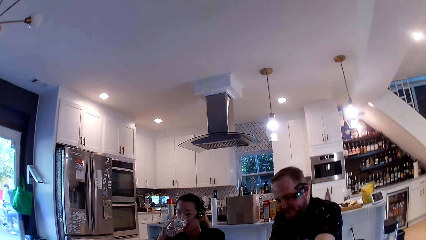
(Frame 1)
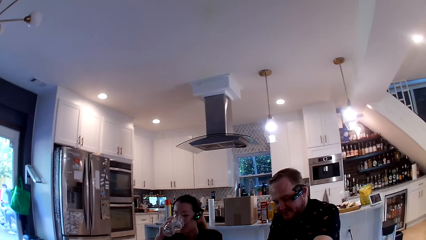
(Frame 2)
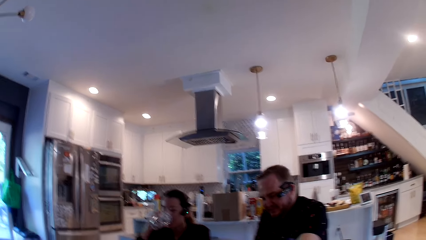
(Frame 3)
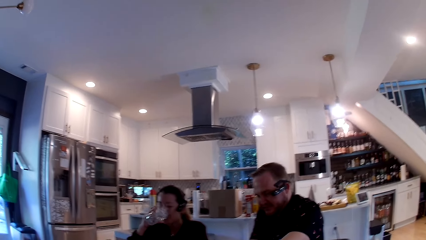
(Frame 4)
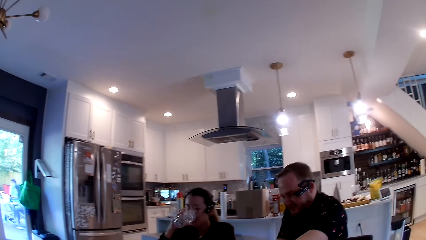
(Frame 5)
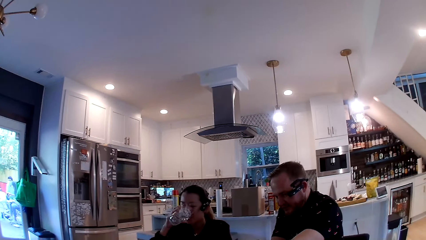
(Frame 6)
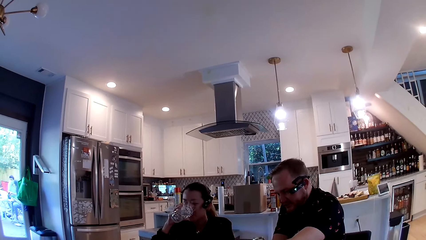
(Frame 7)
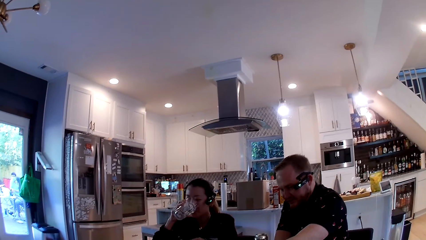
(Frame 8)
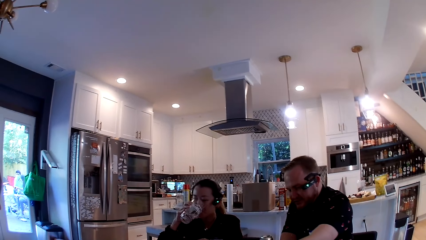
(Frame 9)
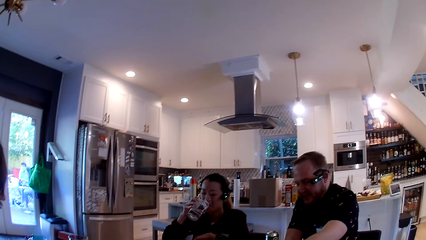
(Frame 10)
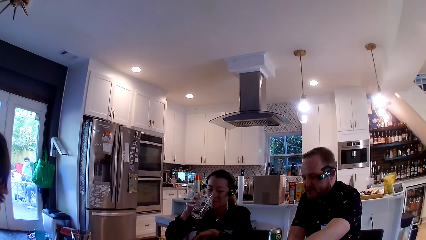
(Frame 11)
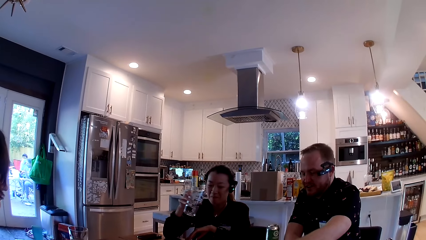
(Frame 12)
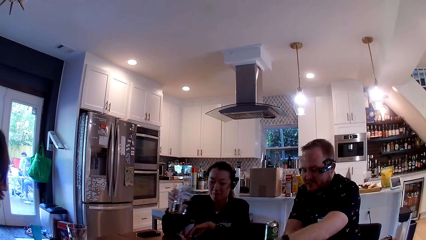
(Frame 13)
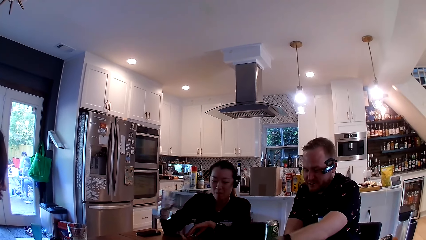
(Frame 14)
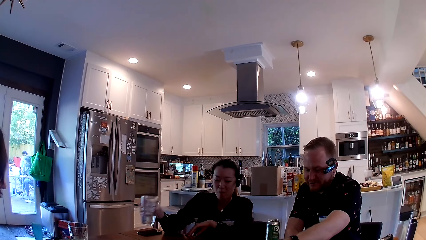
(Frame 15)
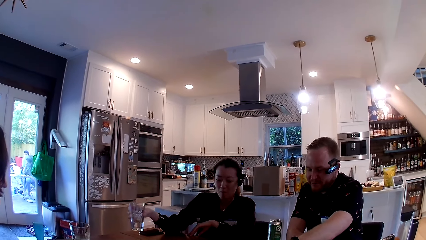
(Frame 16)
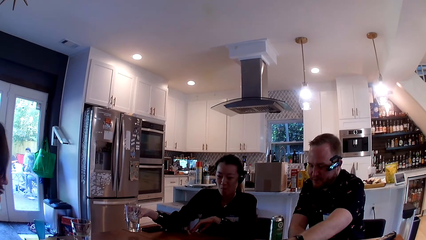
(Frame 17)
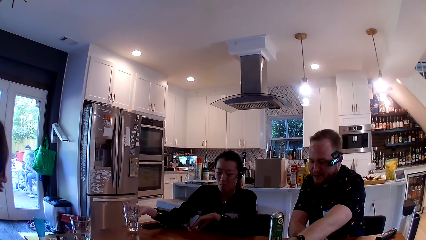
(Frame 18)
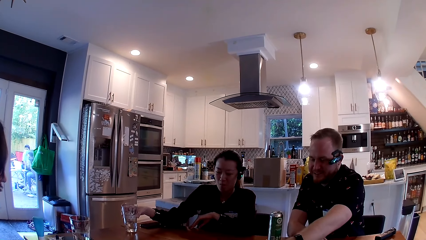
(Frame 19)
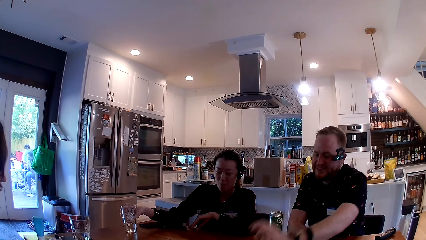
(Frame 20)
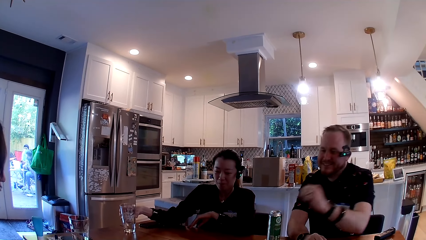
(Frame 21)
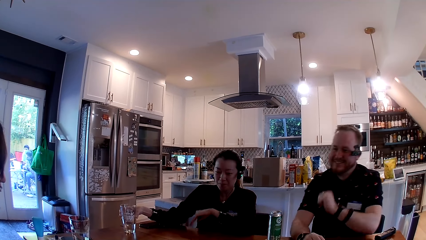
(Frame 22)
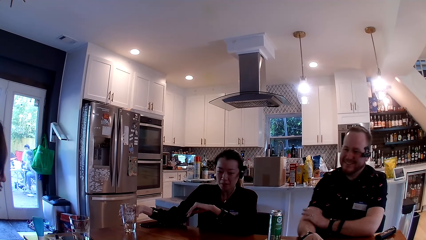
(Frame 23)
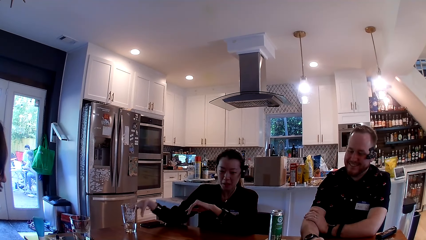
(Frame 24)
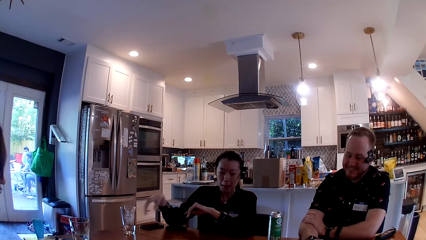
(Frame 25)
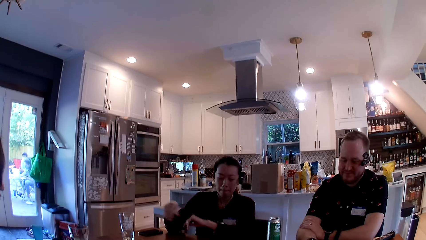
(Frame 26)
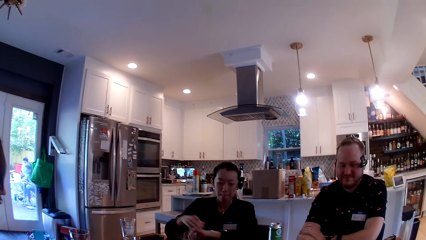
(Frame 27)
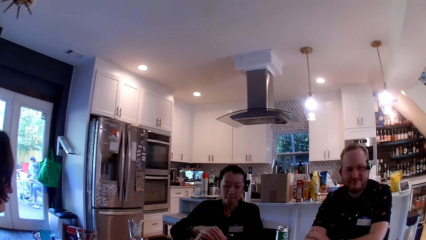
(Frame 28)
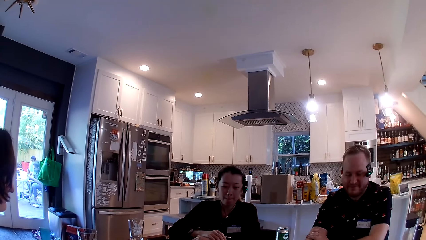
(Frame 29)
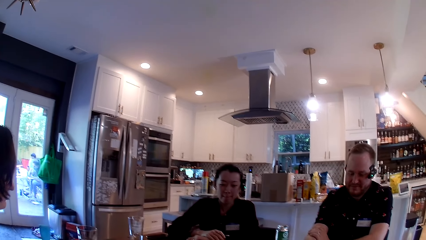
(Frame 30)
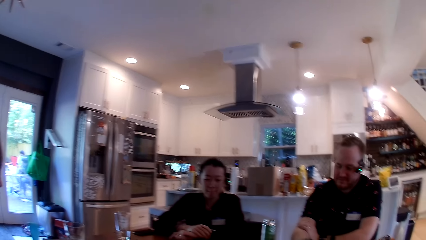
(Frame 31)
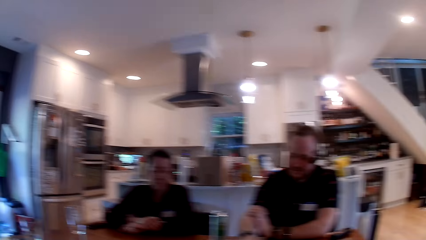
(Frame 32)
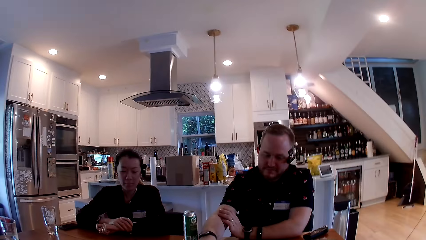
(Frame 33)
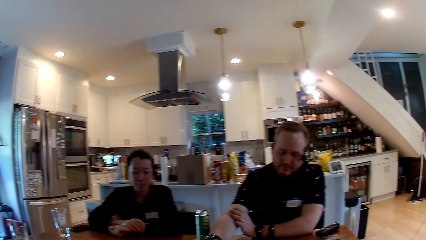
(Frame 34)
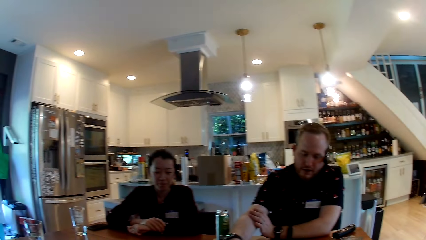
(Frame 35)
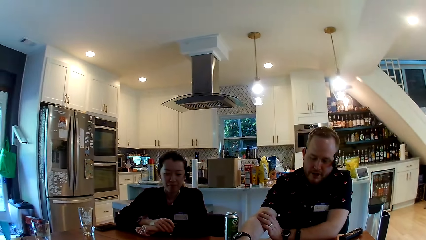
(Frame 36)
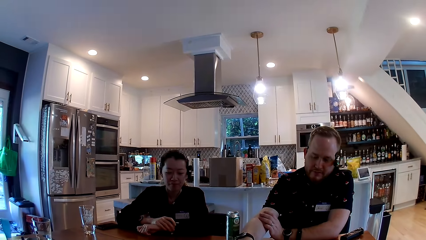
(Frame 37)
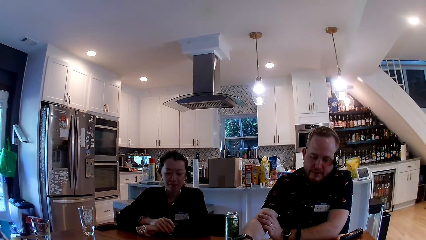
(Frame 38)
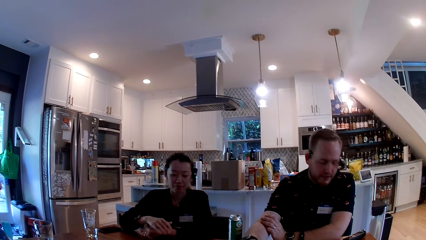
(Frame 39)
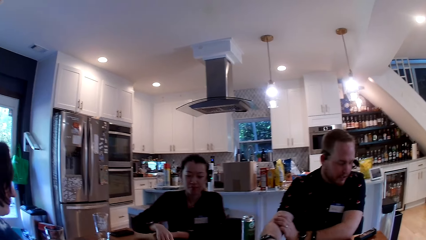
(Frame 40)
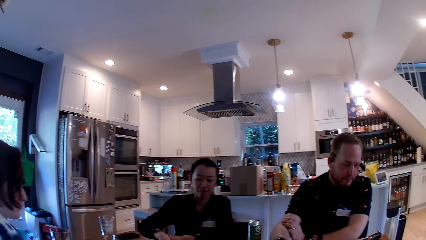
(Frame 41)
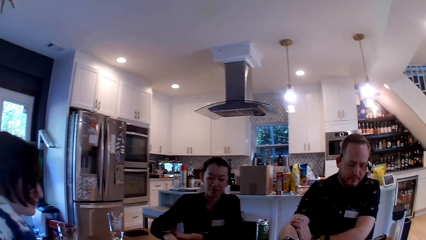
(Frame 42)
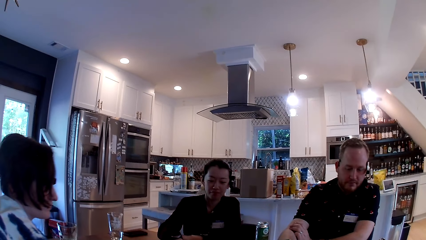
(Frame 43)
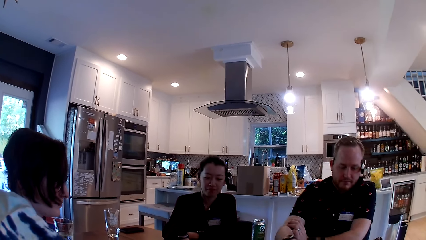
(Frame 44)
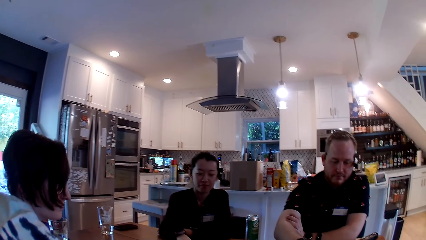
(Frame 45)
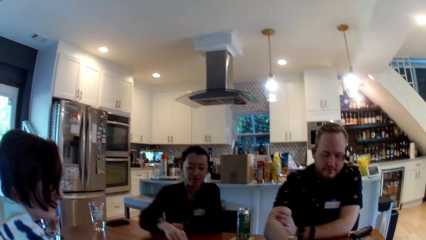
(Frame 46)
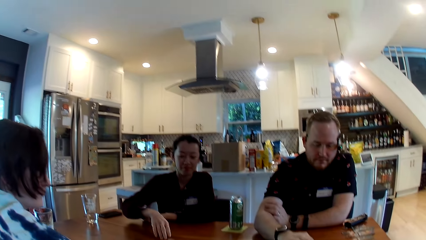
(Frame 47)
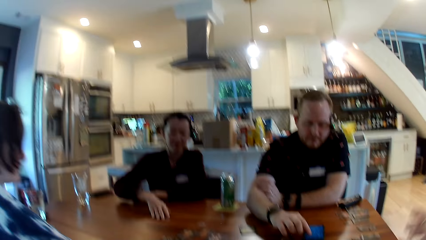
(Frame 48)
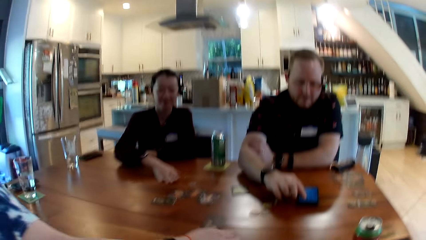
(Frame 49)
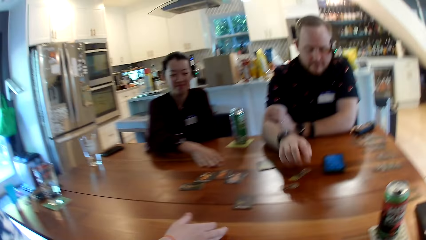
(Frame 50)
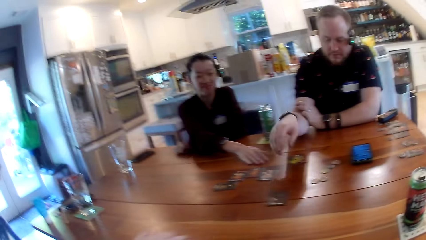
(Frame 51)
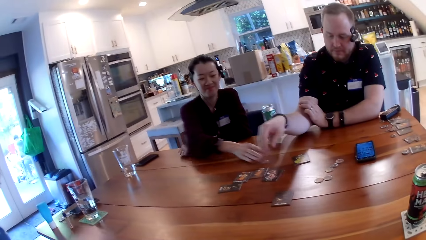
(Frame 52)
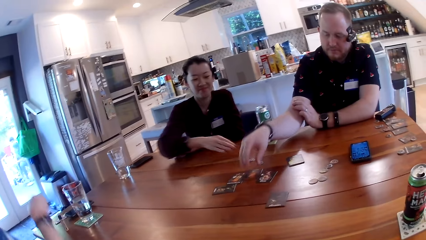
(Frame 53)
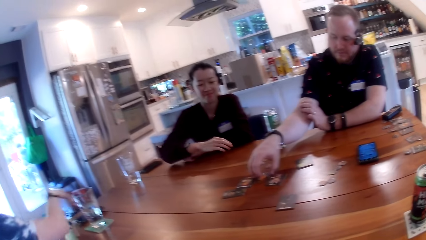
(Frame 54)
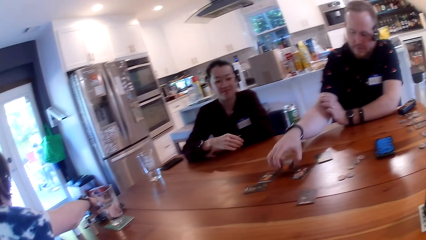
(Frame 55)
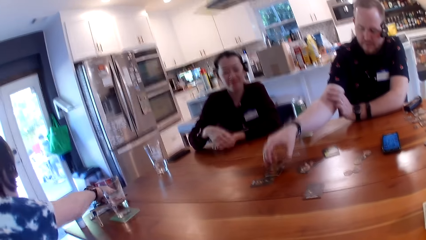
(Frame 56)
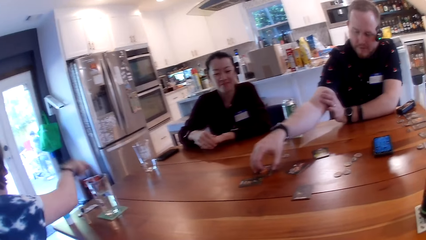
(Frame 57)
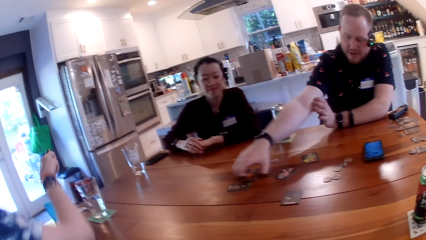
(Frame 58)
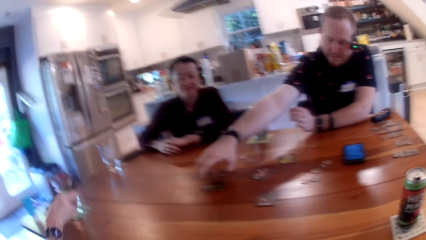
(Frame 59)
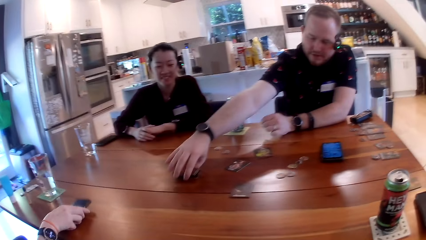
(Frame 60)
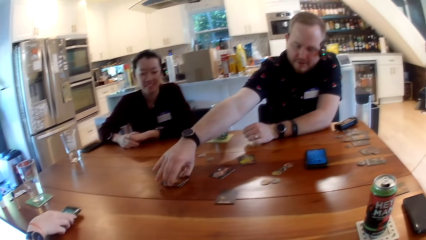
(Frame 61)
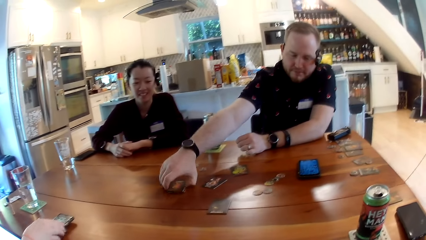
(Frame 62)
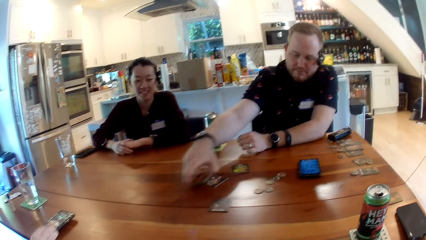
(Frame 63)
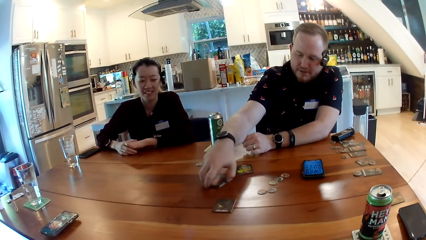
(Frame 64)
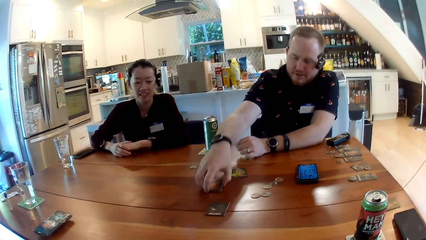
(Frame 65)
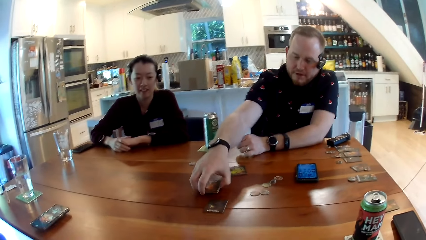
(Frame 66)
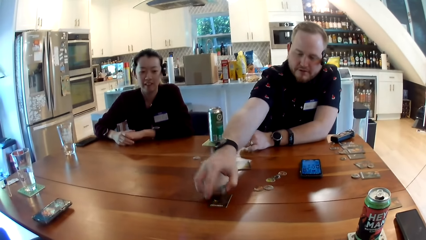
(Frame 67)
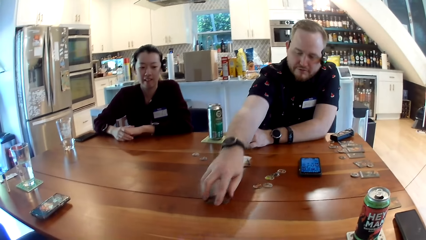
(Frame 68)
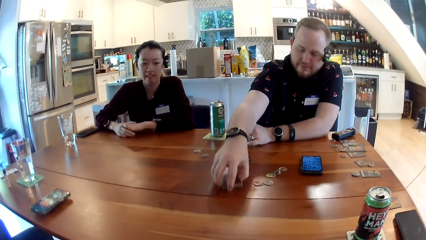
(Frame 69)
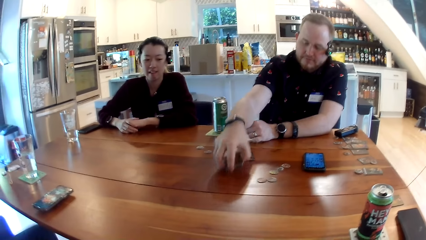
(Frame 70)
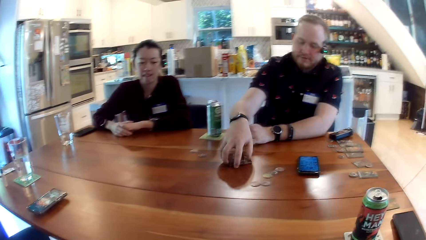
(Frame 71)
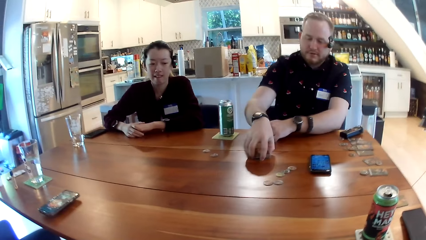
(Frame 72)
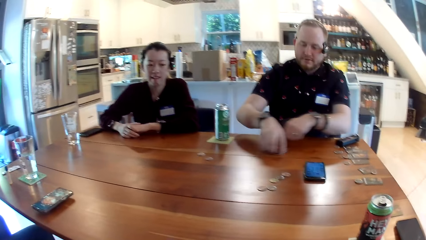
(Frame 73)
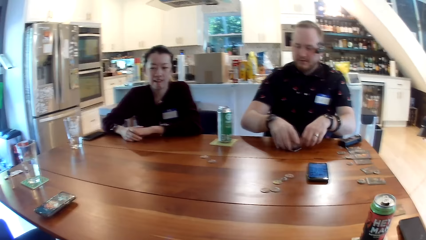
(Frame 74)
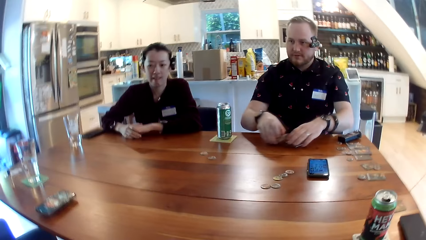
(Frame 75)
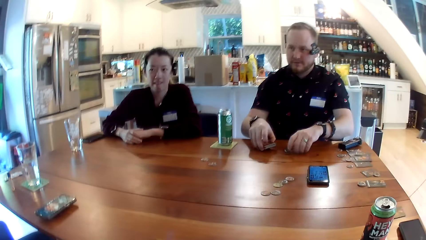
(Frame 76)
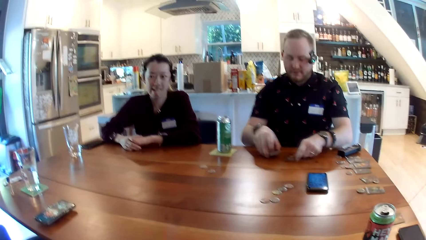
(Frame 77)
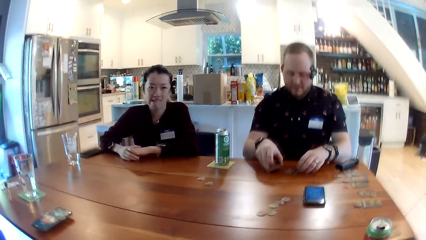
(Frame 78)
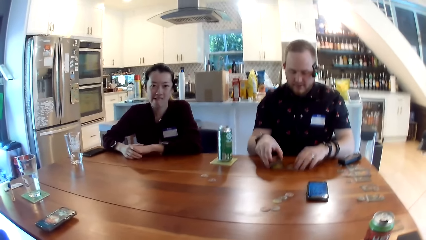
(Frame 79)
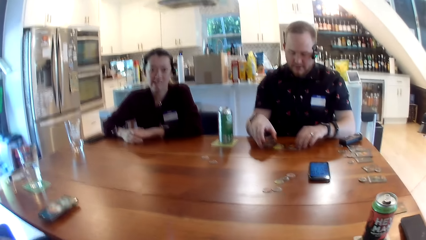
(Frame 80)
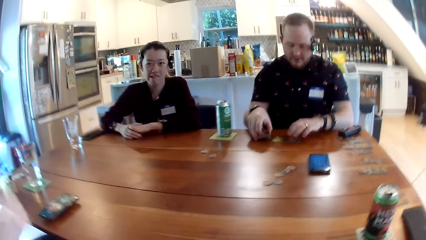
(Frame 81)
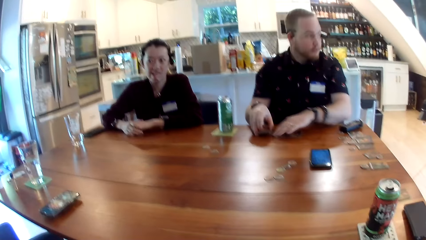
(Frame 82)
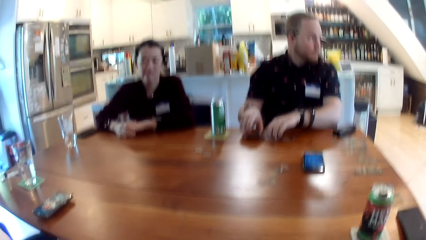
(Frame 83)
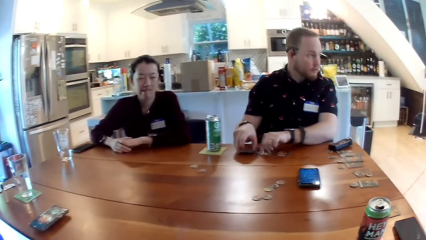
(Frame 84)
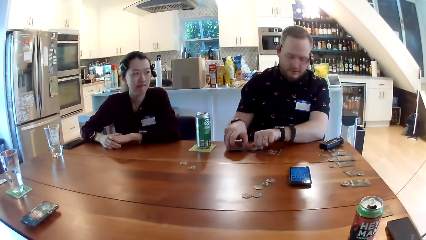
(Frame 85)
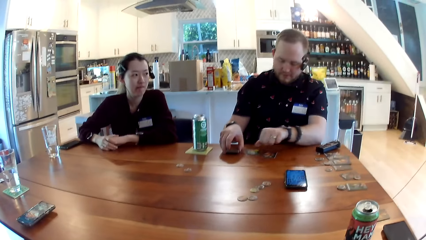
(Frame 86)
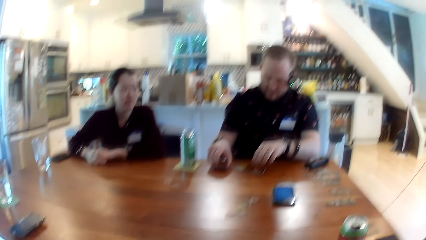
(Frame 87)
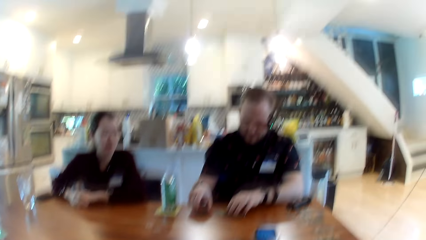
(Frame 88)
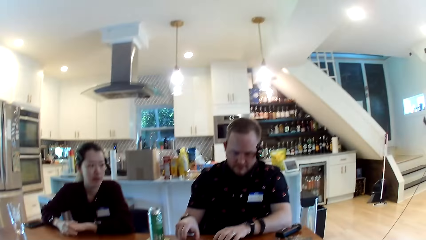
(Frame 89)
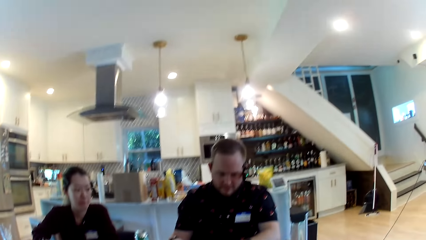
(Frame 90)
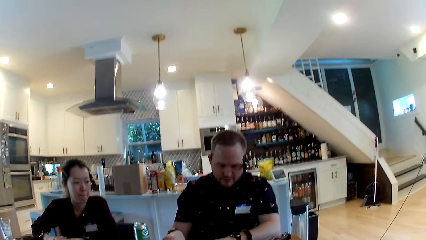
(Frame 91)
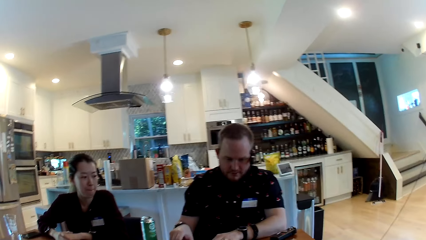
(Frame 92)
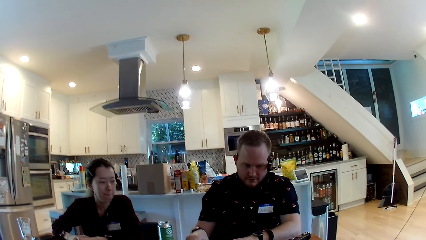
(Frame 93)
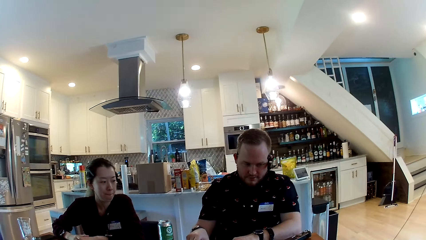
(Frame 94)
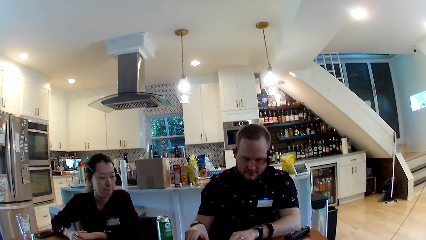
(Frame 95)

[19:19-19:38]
The woman puts the glass down on the table with her right hand. A man touches the screen of a phone on the table with his right hand. The woman slides a coin across the table with her right hand. The man stacks cards on the table with his right hand. Another woman takes a phone on the table with her right hand and puts the phone down on the table with her right hand. The man shuffles the cards on the table with both hands.
